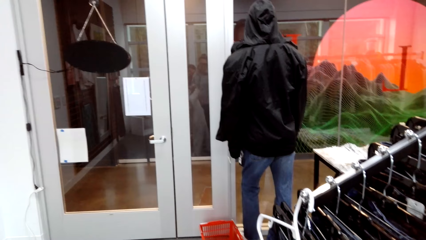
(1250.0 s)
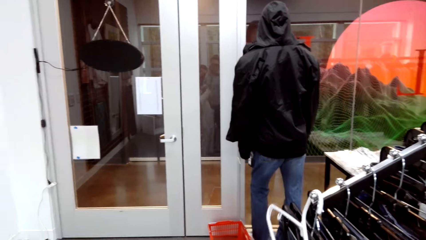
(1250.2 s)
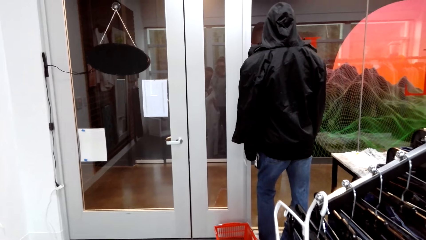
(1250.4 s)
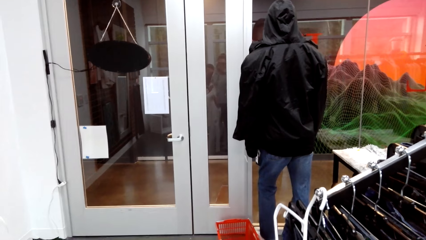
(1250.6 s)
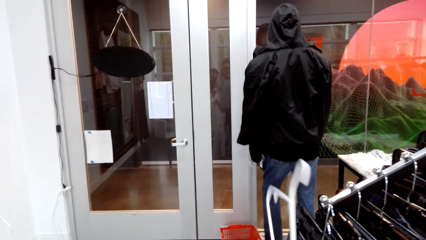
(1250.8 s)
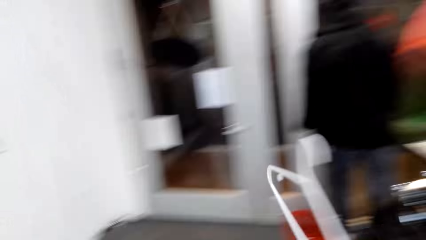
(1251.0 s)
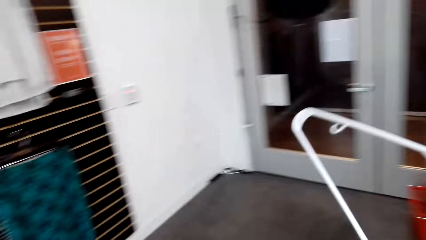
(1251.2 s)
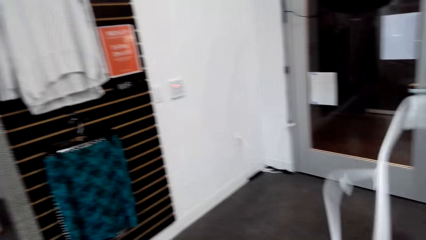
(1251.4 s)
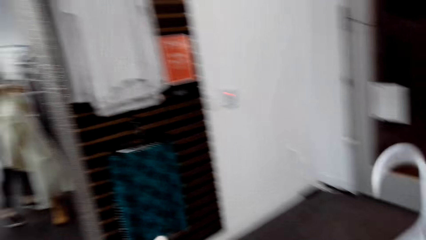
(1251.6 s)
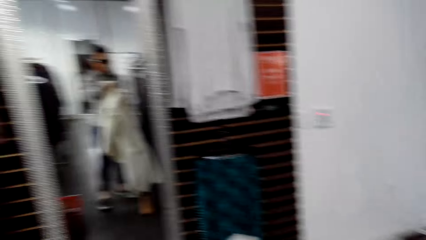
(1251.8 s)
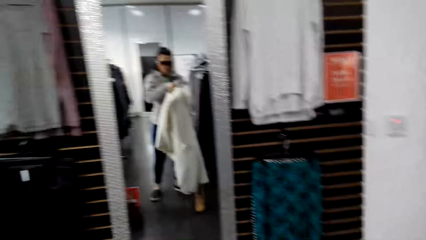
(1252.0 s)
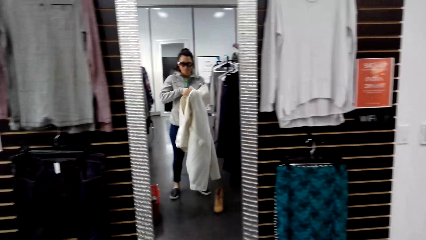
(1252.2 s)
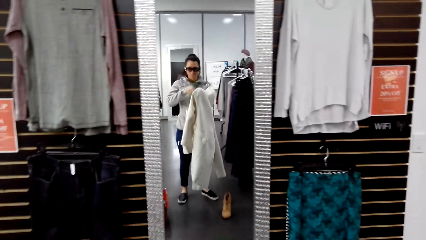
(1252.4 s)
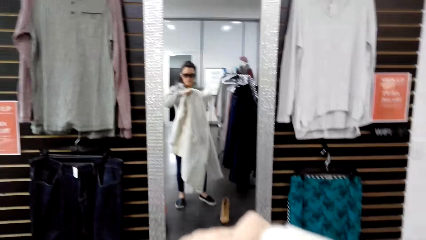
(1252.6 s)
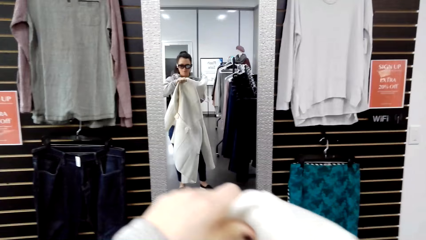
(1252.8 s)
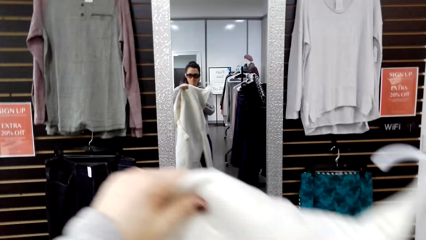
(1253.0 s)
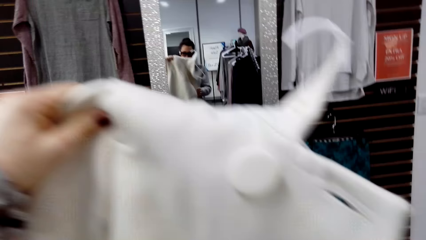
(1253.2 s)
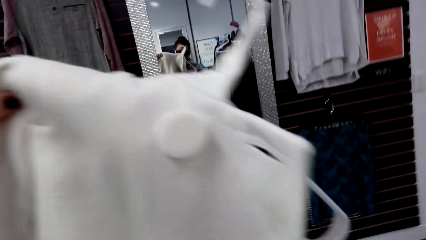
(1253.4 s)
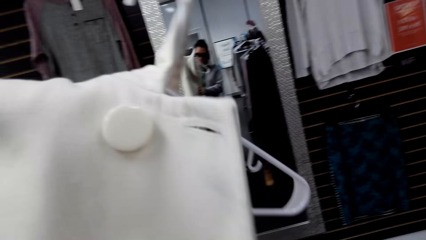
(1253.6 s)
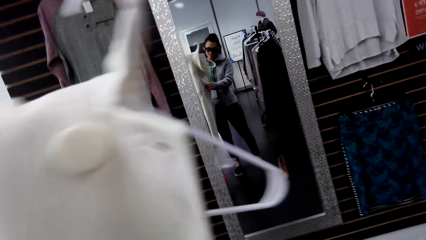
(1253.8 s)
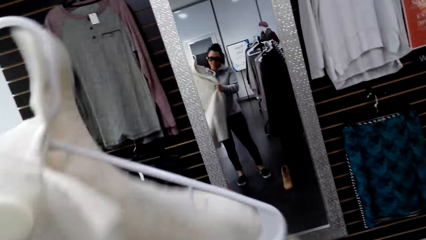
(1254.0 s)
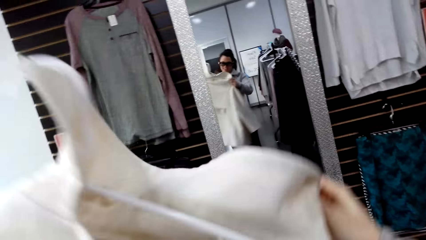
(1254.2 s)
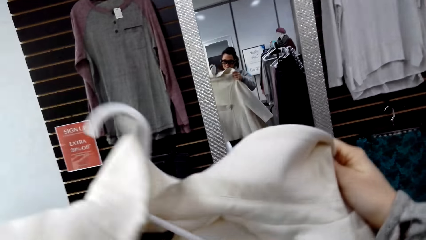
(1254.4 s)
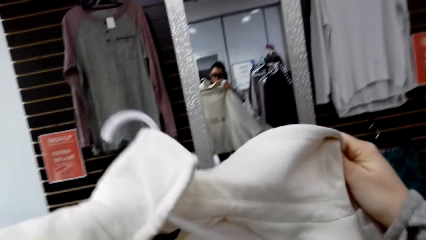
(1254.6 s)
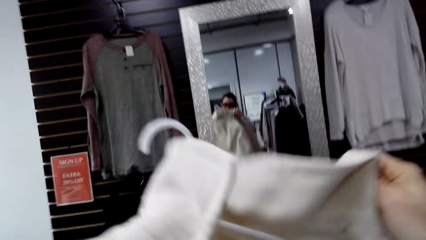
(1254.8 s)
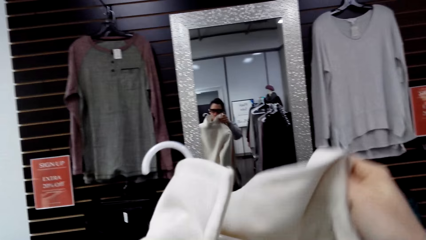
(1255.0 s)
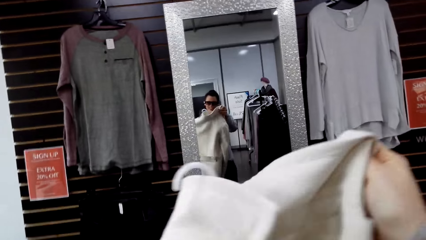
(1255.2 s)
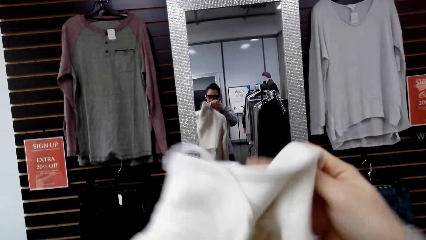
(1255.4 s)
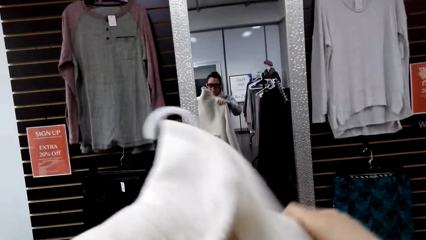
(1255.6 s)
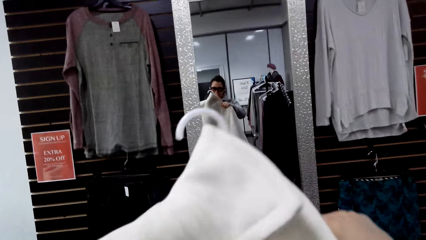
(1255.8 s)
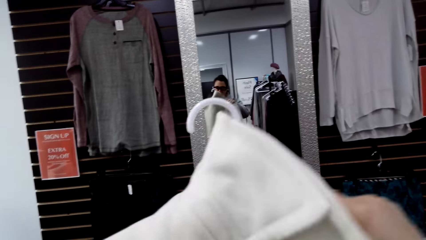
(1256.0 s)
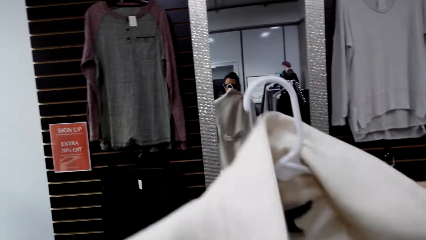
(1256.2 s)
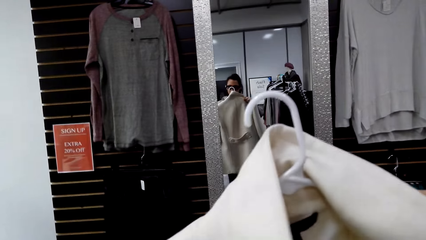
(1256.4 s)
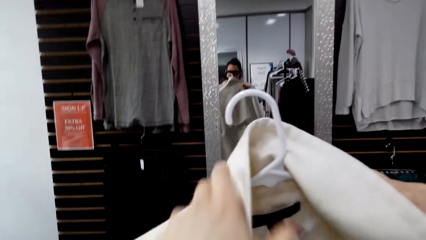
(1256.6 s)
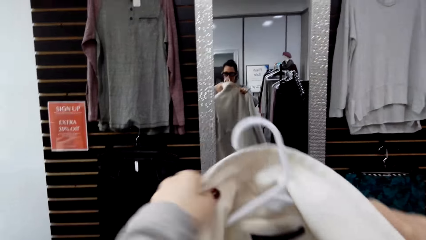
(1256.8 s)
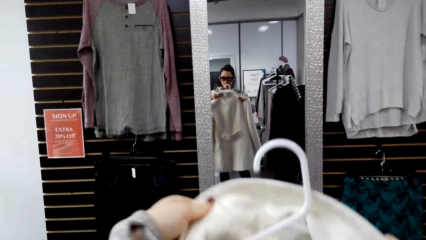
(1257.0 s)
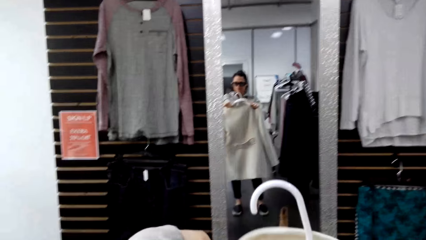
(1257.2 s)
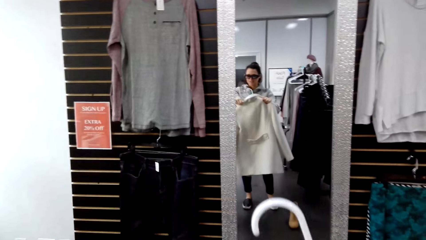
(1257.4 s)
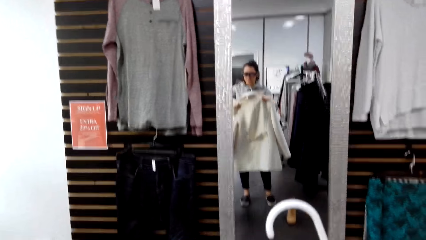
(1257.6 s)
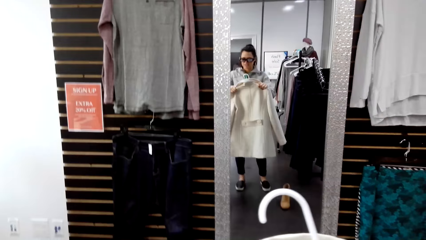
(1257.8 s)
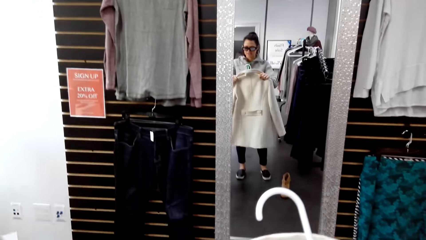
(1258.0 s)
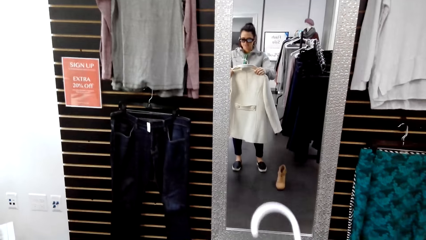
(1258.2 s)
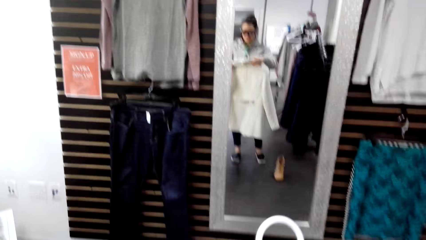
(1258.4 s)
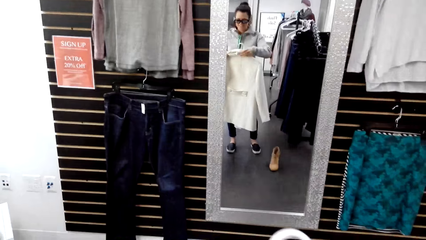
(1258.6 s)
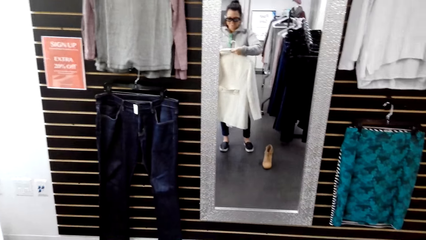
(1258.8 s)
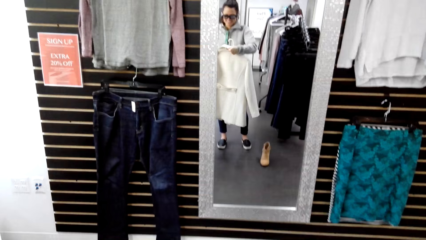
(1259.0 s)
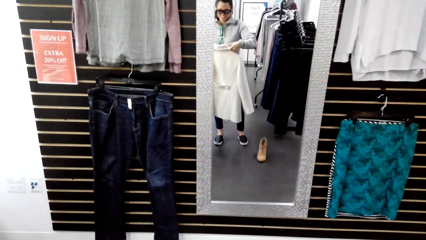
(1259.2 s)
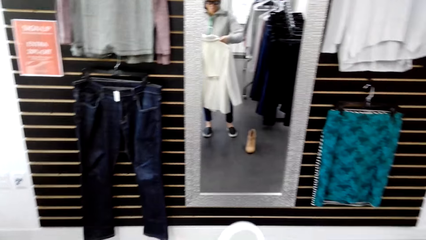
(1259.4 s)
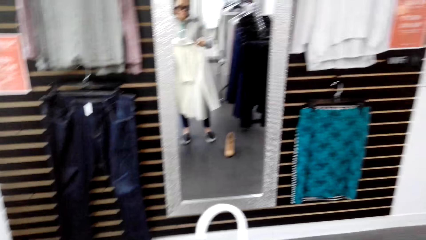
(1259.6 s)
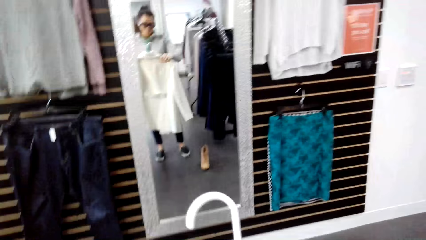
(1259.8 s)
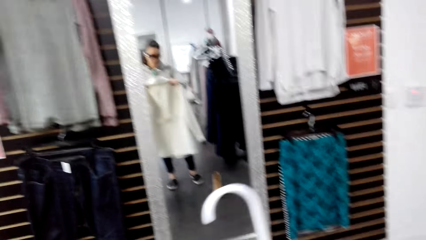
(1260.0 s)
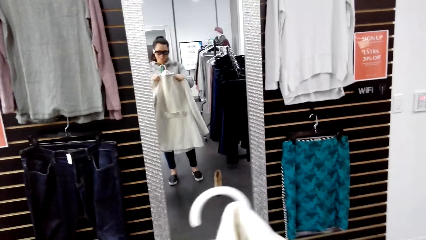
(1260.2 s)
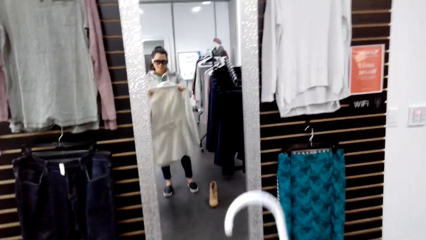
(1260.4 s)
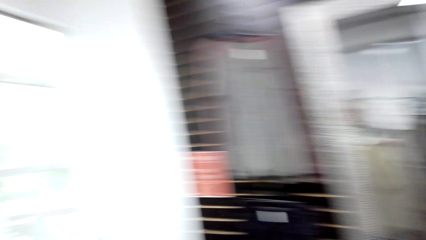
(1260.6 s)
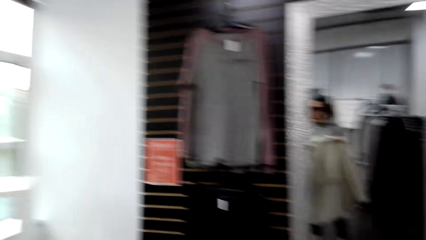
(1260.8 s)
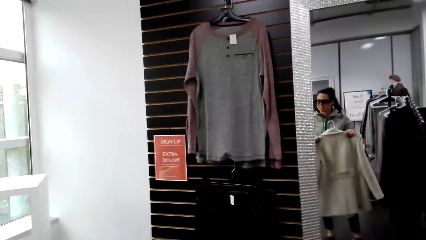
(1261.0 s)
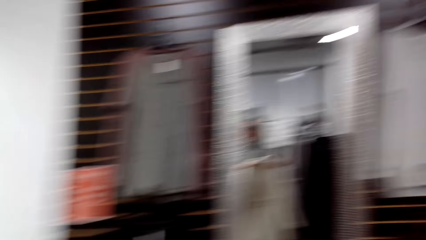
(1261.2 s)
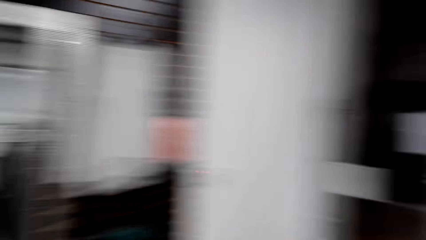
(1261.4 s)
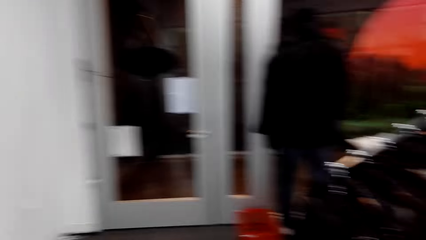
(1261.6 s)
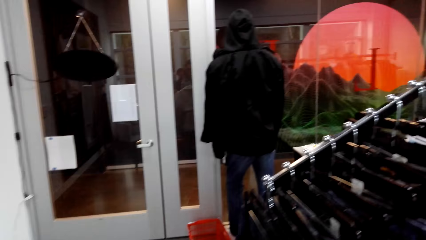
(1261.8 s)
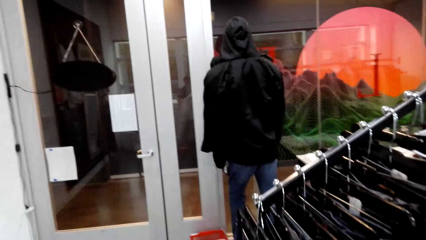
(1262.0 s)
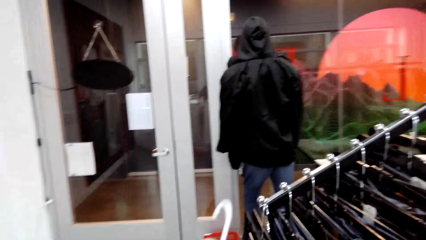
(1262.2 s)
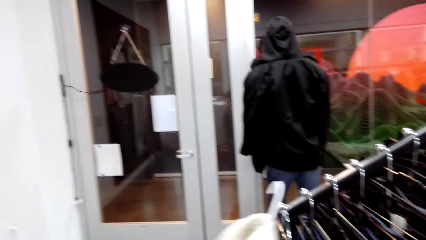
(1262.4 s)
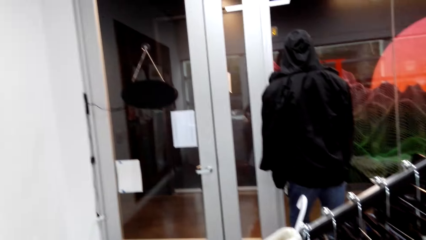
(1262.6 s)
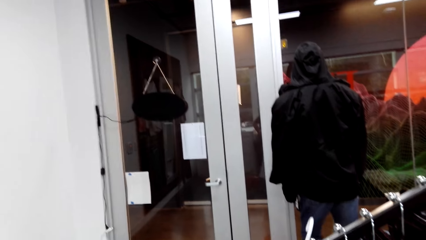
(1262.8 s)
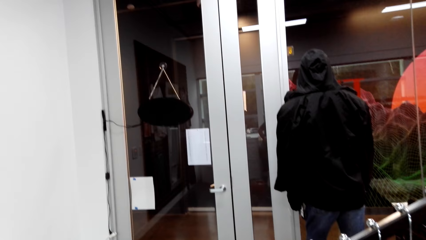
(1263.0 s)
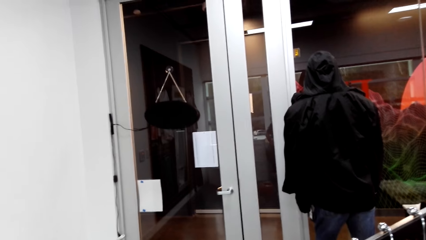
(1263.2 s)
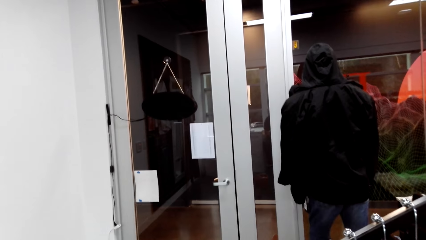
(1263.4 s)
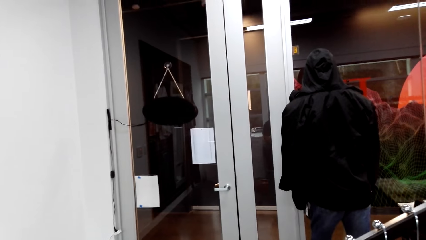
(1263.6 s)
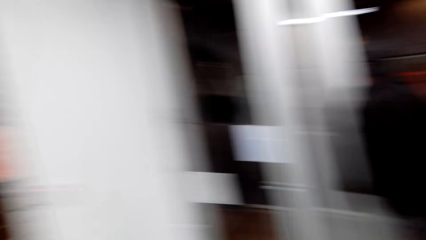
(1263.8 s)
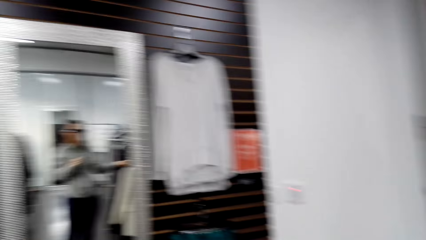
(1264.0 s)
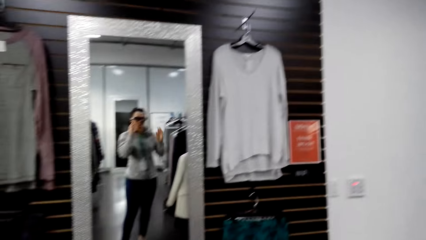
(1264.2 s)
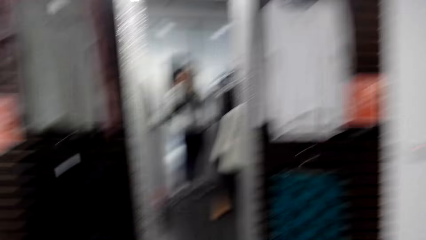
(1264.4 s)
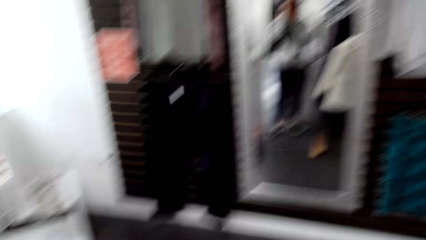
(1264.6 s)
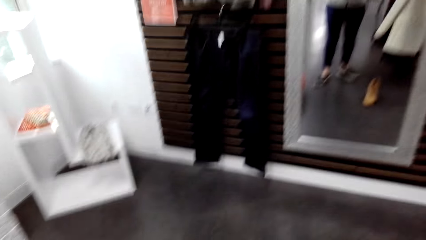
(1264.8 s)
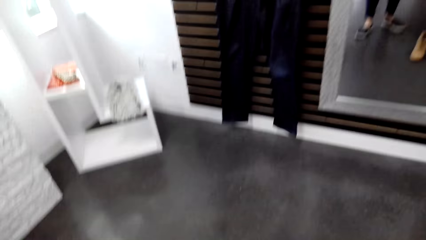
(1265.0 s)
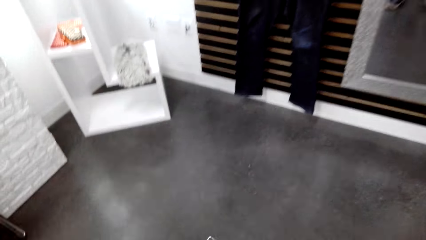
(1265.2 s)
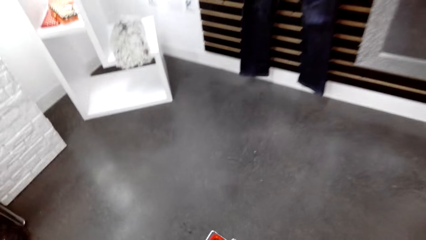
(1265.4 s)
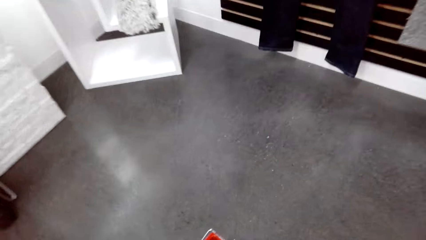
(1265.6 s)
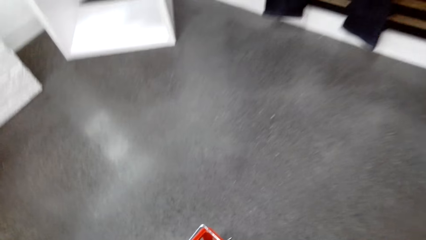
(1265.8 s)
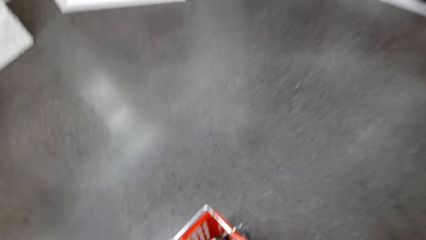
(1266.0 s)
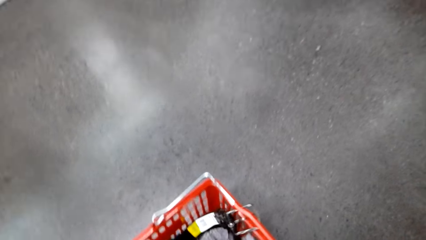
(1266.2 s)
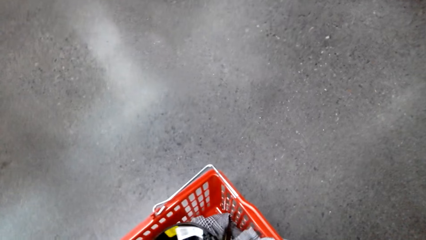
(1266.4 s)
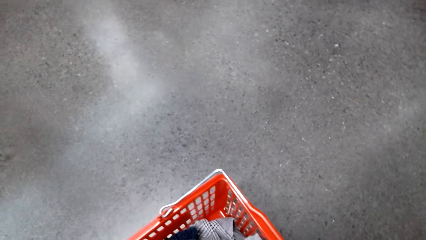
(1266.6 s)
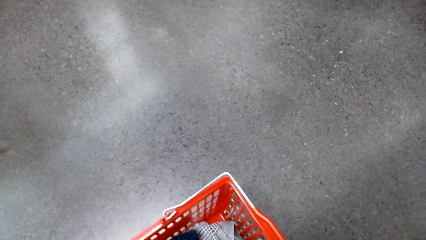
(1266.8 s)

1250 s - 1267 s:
The camera wearer picks up the hanger on the clothes display rack. They put the cloth on the hanger. They look around. They hang the cloth on the clothes display rack. They look at the mirror. They look around.
